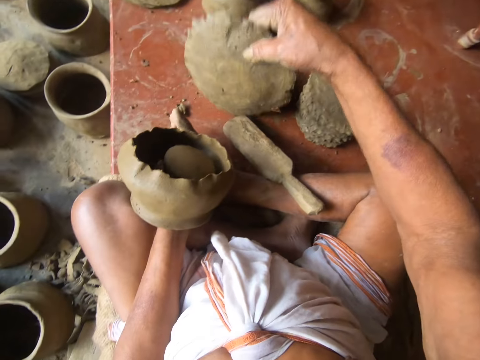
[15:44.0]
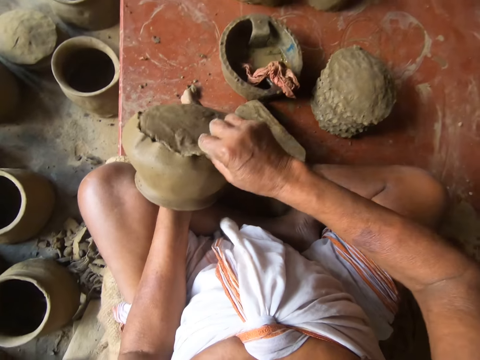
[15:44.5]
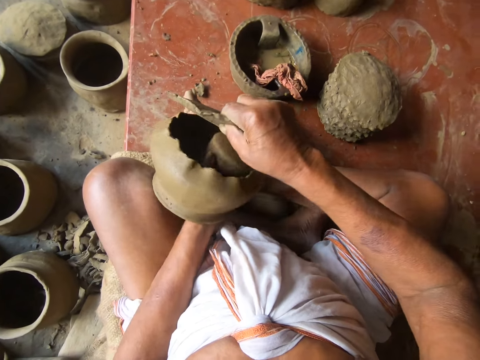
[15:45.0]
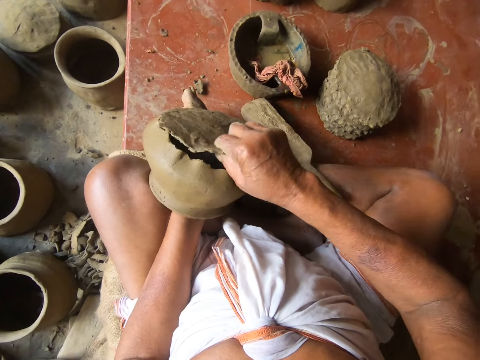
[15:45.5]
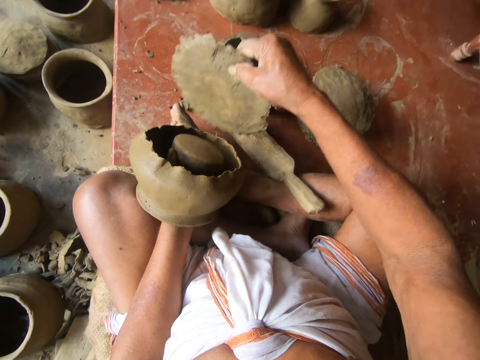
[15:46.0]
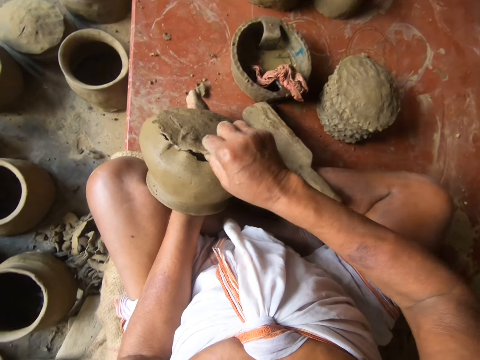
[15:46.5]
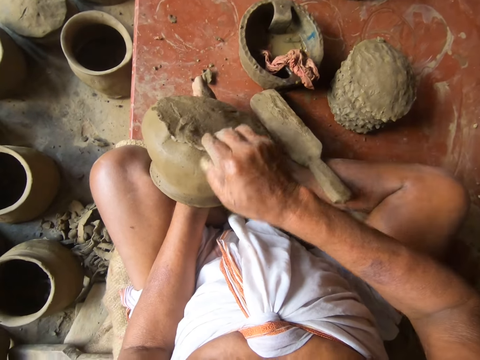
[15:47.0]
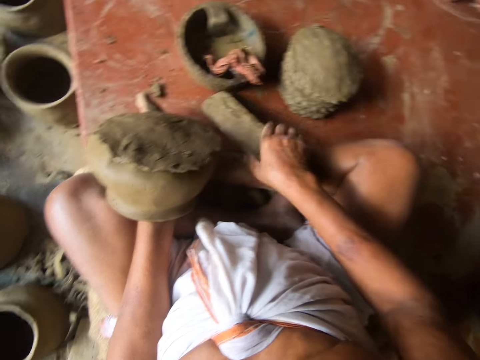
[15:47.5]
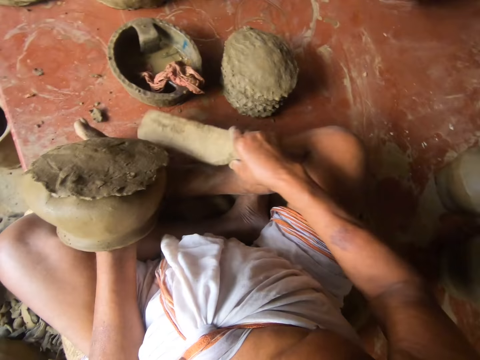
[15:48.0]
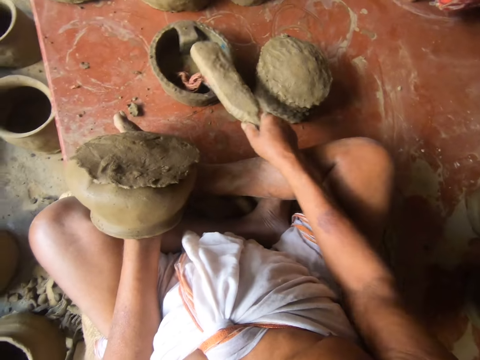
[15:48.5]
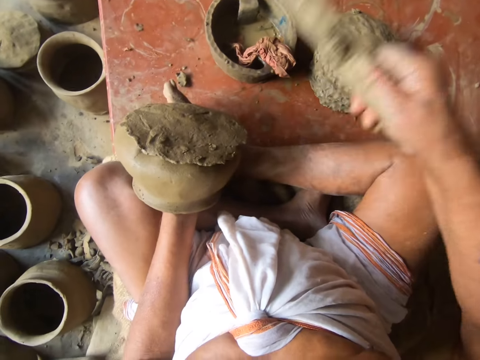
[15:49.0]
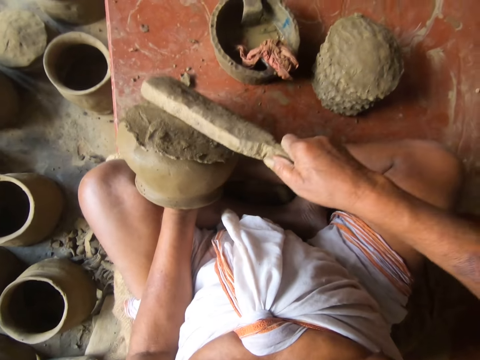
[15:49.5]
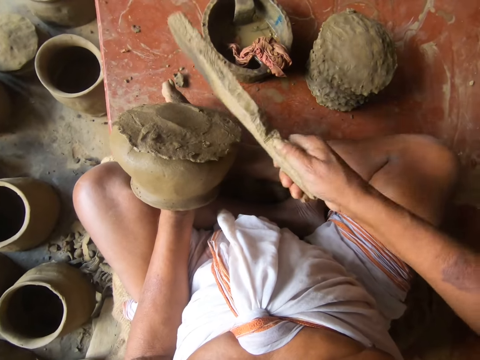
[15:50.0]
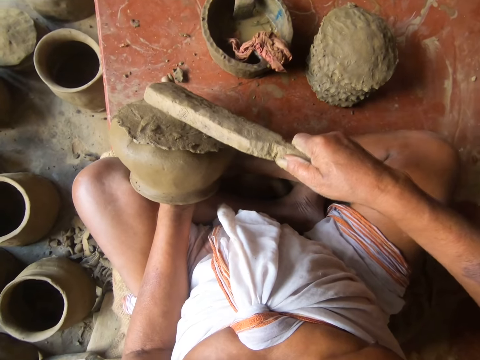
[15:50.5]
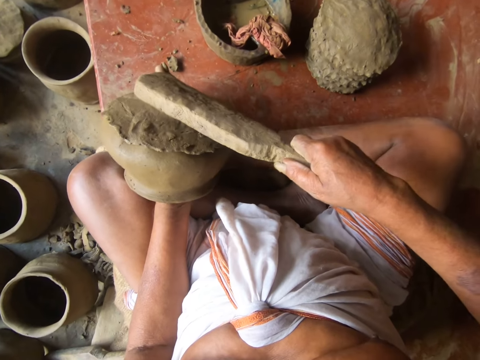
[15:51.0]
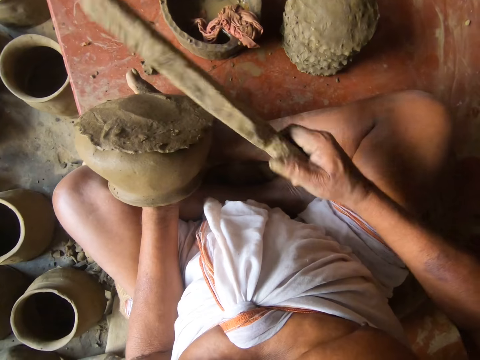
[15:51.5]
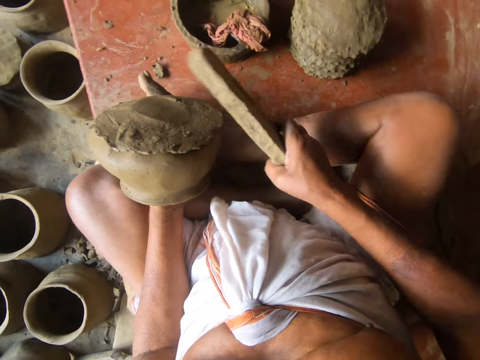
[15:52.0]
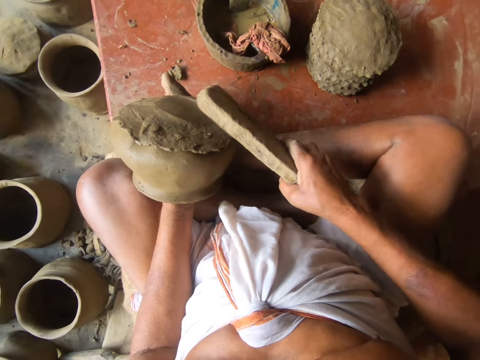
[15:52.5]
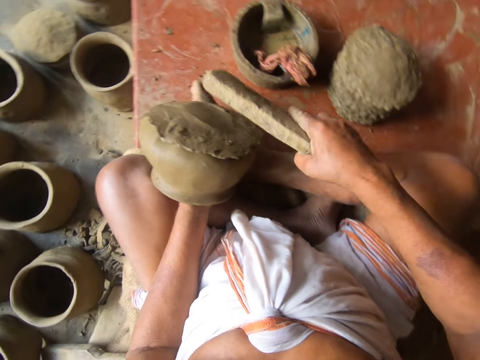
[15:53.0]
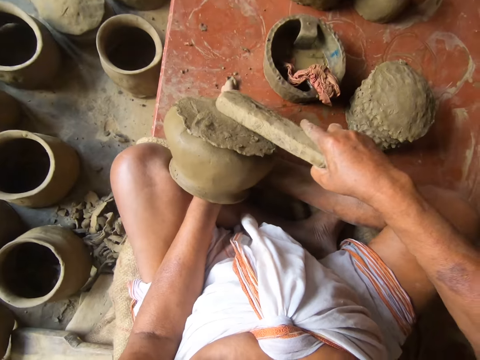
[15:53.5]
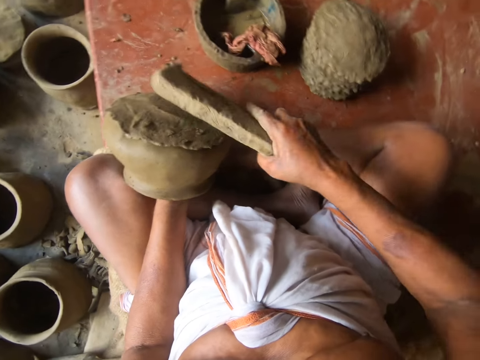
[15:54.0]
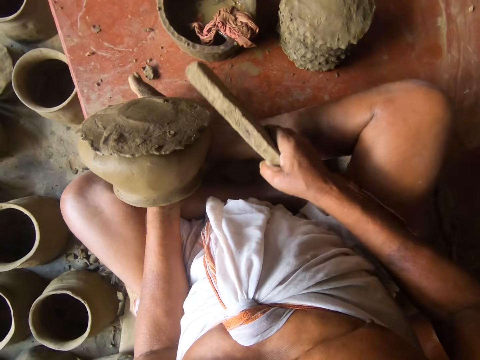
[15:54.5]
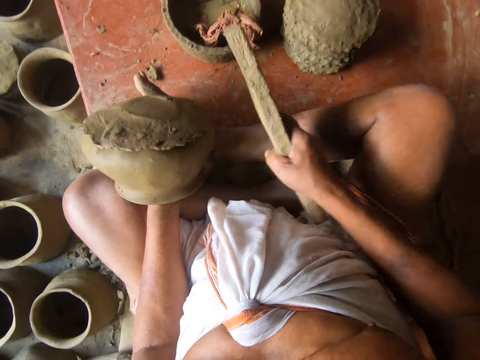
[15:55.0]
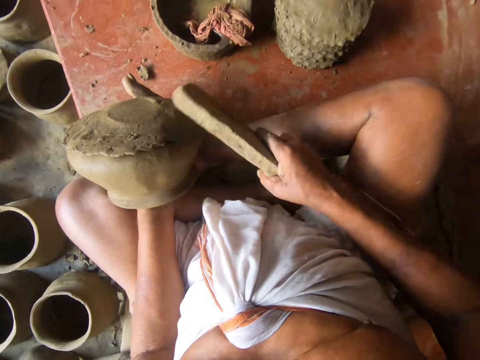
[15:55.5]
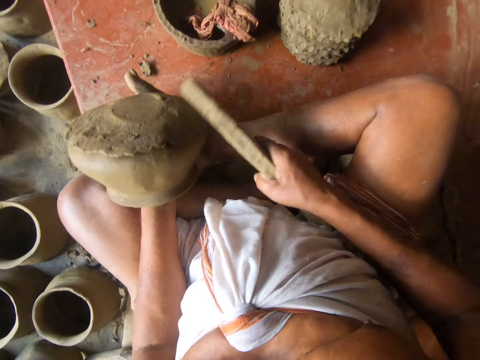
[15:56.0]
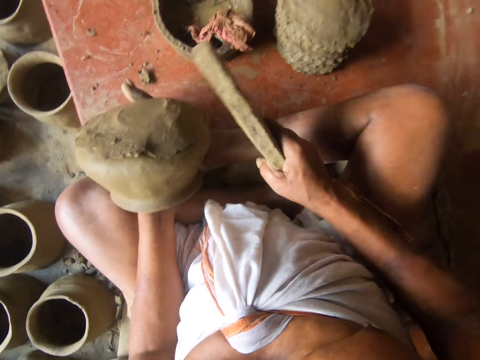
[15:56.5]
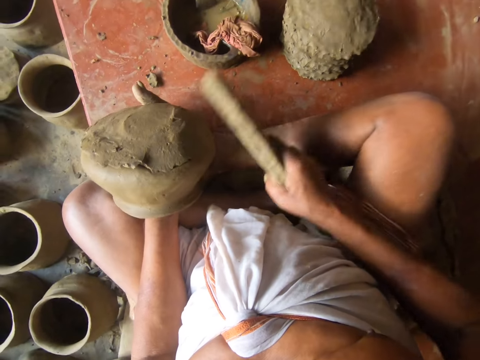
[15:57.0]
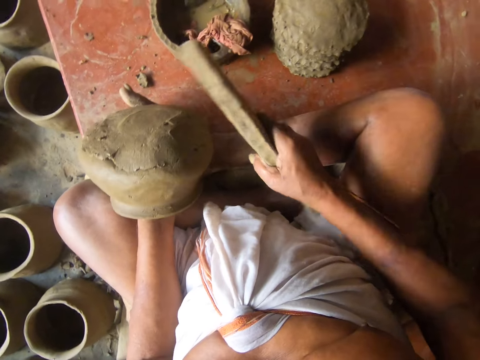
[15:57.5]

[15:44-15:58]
The camera wearer fixes the clay mold to the clay pot. They cover the base of the clay pot with a flat clay. They pick up the wood modelling tool from the concrete. They tap the wood on the cloth in the bowl. They stamp the flat clay on the base of the clay pot. They adjust the flat clay on the base of the clay pot. They stamp the flat clay on the base of the clay pot.

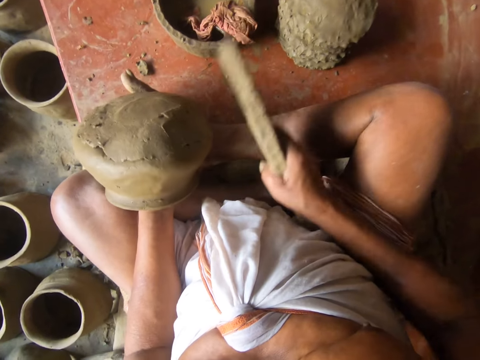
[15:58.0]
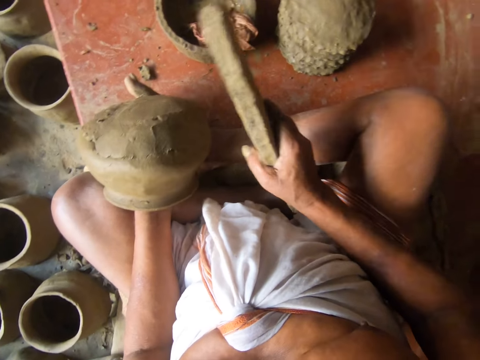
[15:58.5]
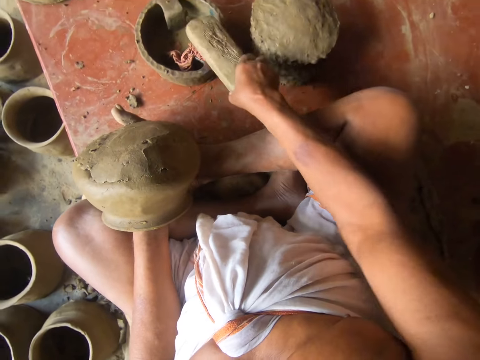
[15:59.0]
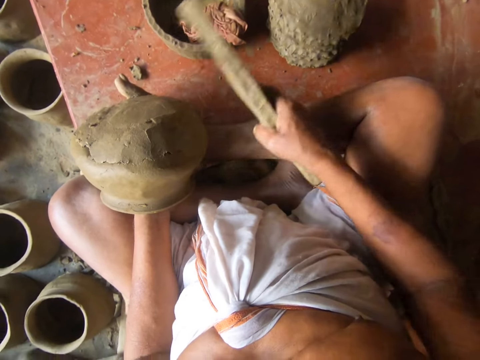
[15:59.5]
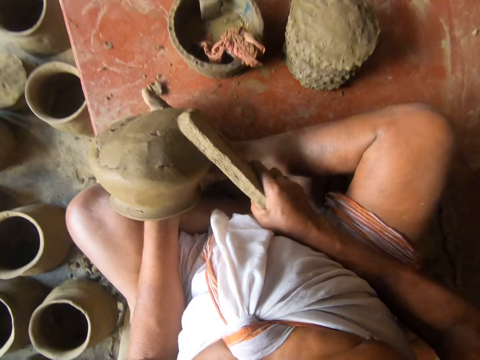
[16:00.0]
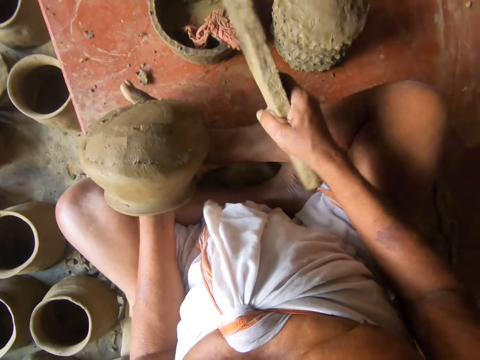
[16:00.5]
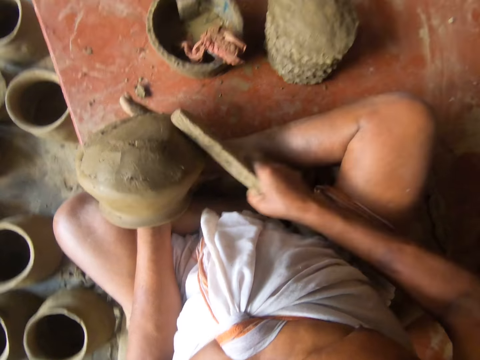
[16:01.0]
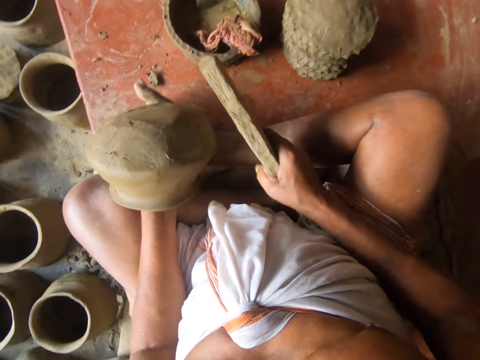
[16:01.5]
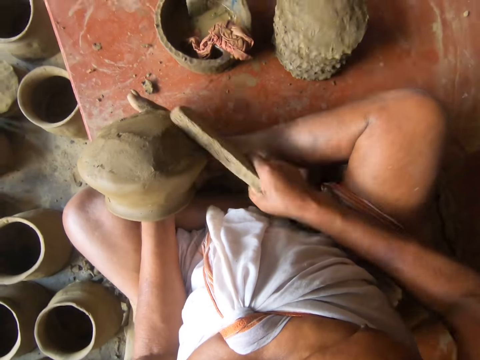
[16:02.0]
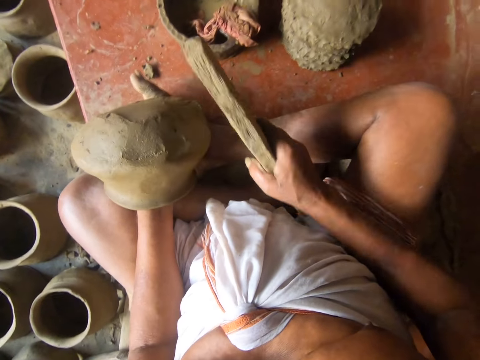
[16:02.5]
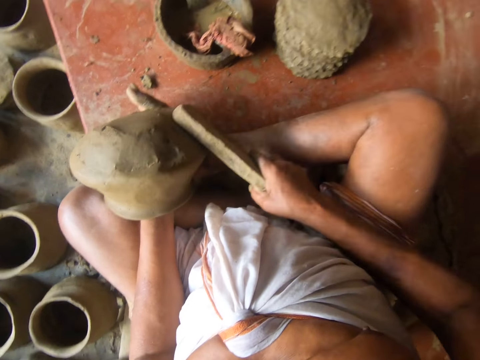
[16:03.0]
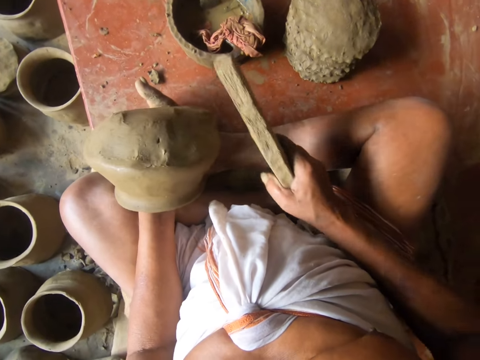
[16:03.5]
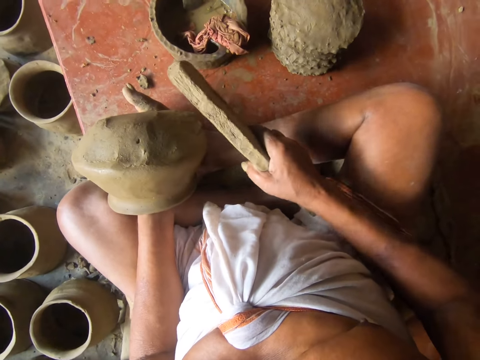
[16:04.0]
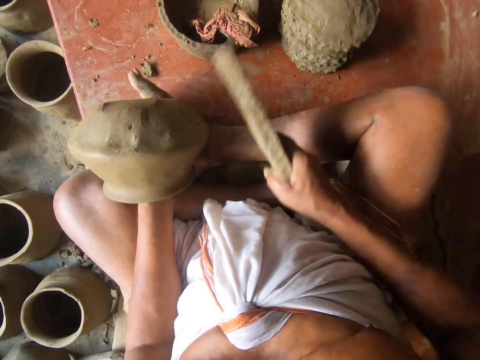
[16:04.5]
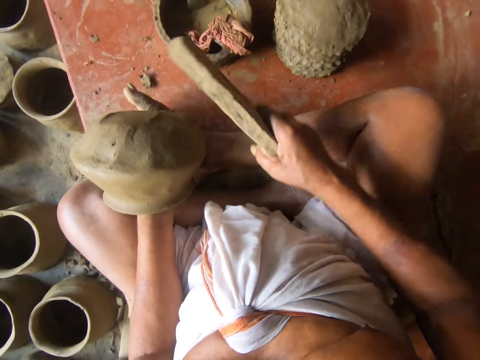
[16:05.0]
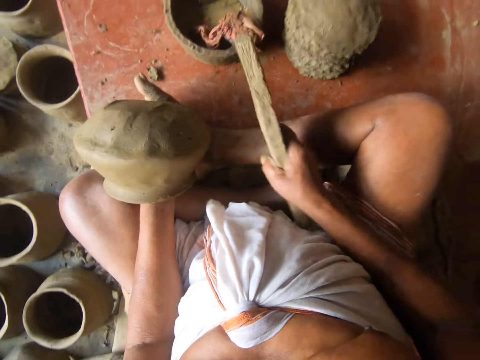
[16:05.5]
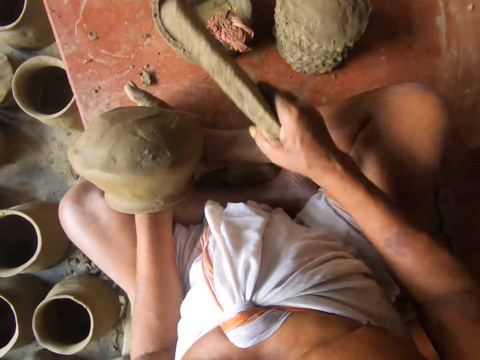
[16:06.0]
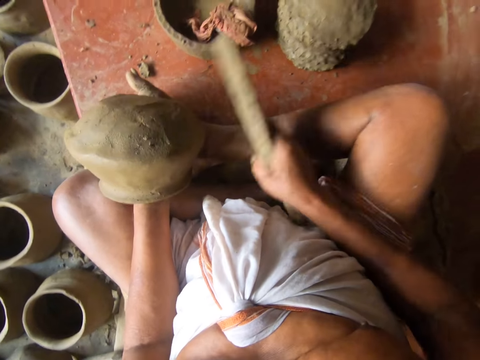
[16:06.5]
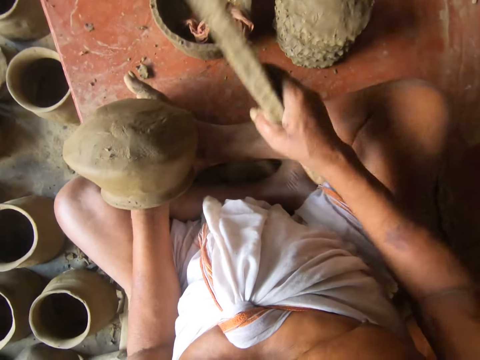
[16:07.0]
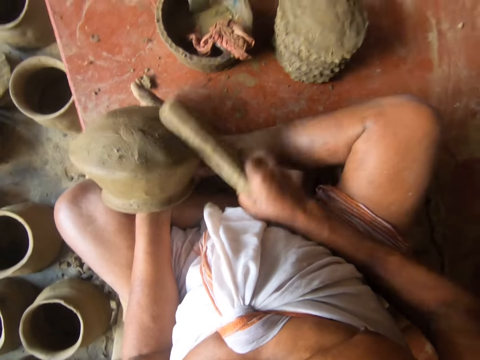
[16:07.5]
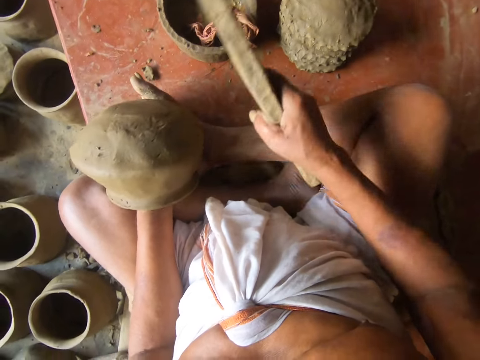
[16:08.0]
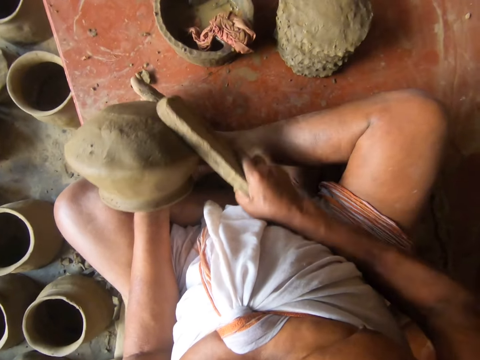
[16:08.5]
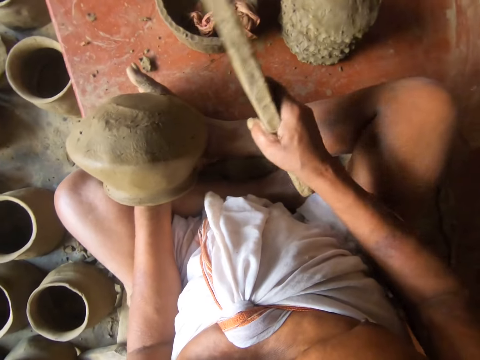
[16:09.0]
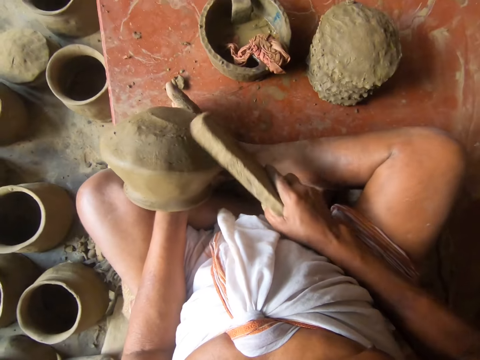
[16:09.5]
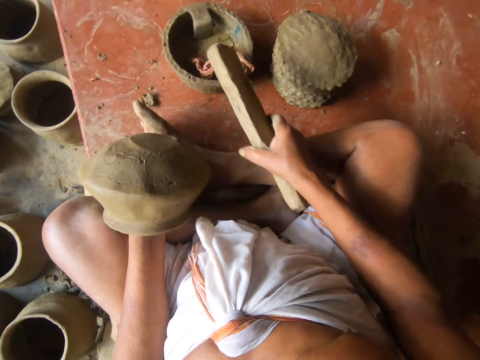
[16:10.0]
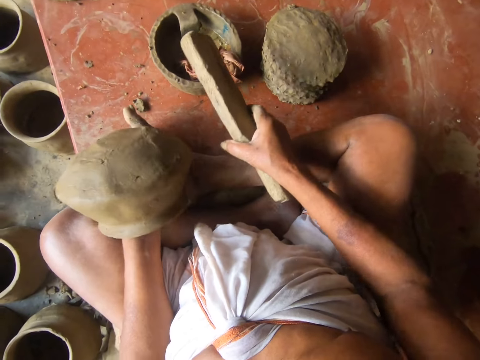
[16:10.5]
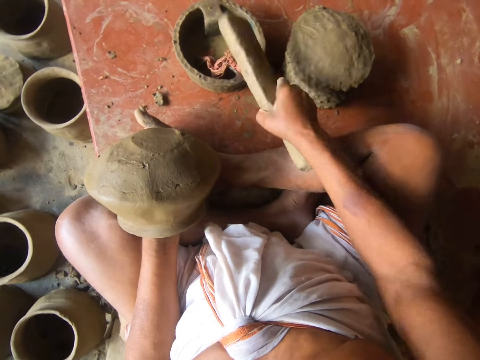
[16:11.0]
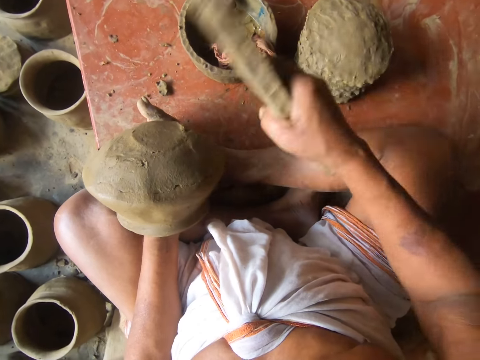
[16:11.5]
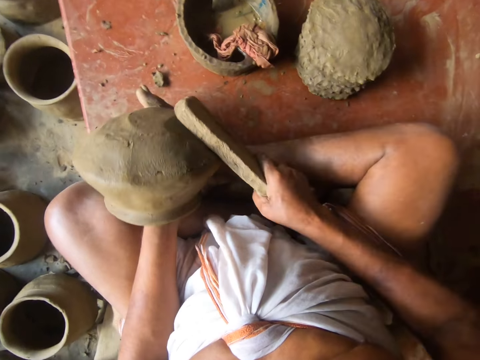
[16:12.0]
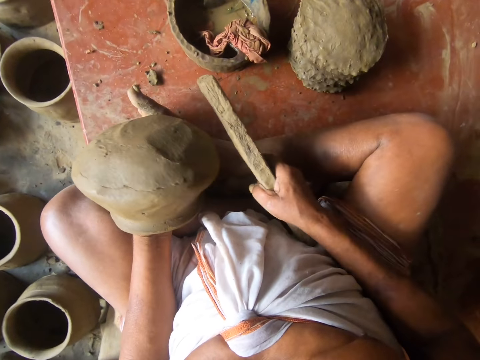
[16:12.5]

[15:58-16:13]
The camera wearer rotates the clay pot. They attach the flat clay to the base of the clay pot. They tap the wood on the cloth in the bowl. They stamp the flat clay on the base of the clay pot. They rotate the clay pot. They stamp the flat clay on the base of the clay pot. They attach the flat clay to the base of the clay pot. They tap the wood on the cloth in the bowl. They stamp the flat clay on the base of the clay pot.
